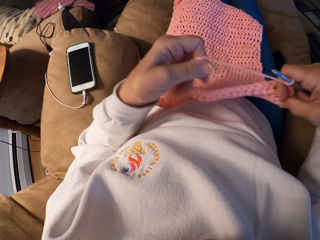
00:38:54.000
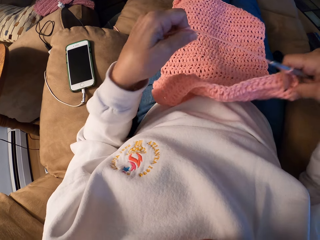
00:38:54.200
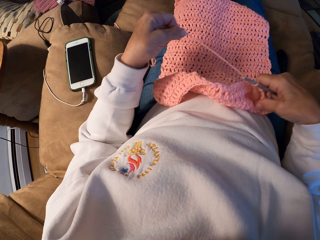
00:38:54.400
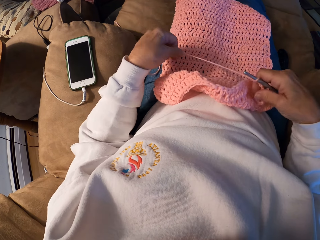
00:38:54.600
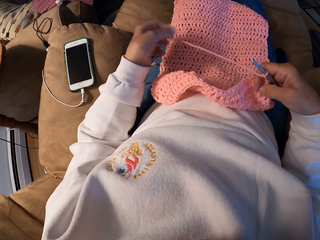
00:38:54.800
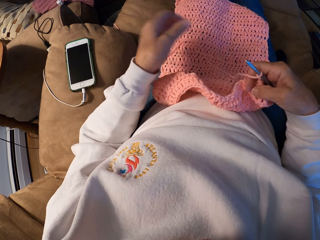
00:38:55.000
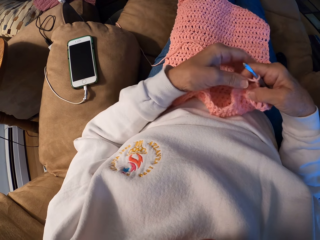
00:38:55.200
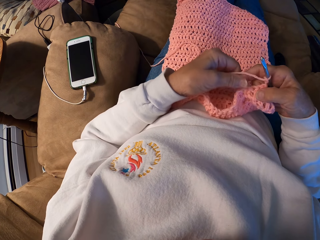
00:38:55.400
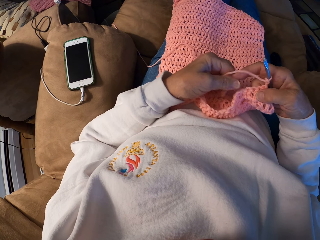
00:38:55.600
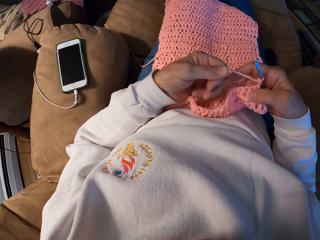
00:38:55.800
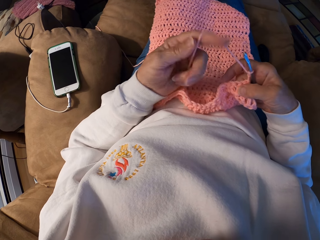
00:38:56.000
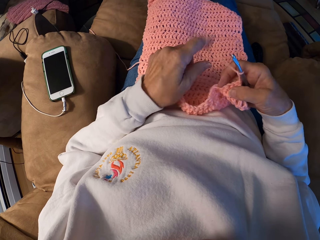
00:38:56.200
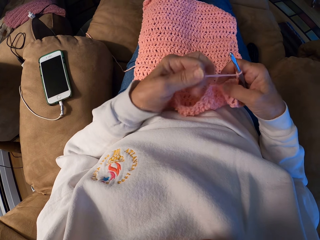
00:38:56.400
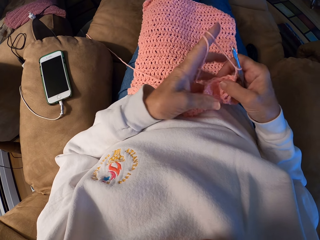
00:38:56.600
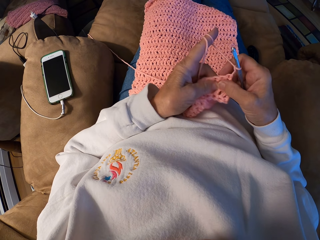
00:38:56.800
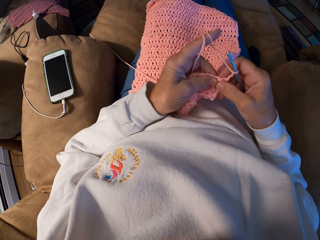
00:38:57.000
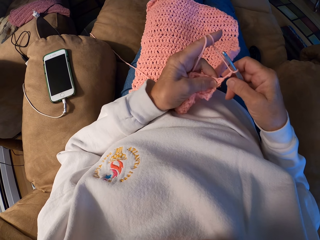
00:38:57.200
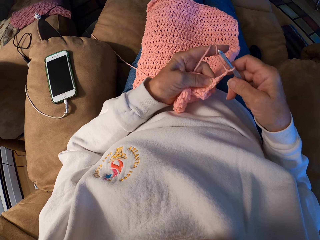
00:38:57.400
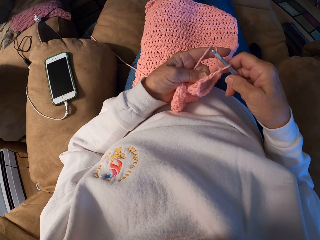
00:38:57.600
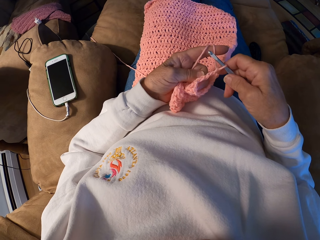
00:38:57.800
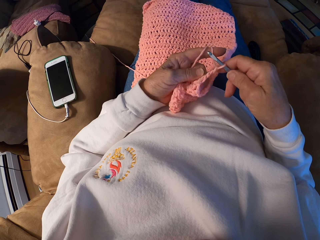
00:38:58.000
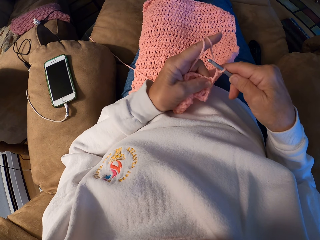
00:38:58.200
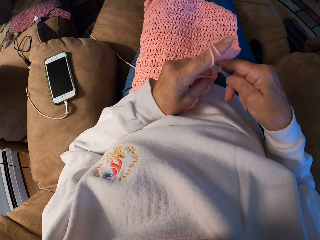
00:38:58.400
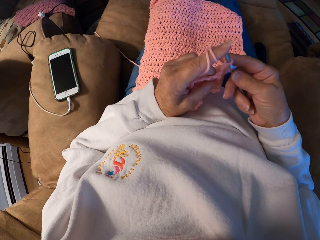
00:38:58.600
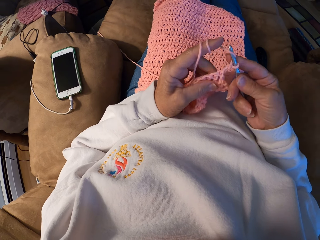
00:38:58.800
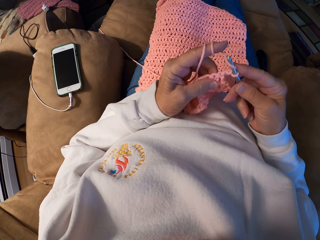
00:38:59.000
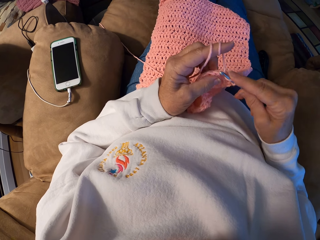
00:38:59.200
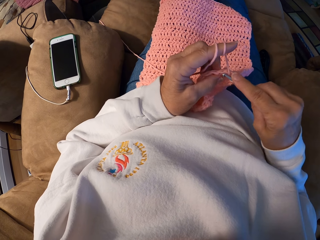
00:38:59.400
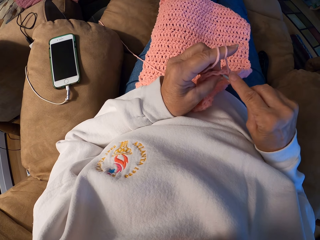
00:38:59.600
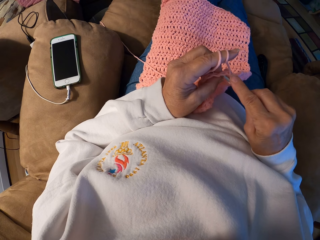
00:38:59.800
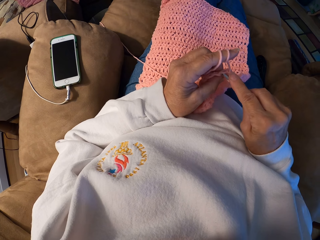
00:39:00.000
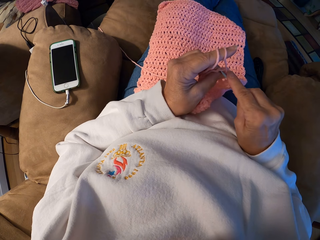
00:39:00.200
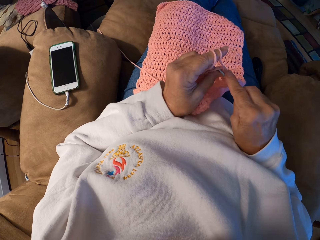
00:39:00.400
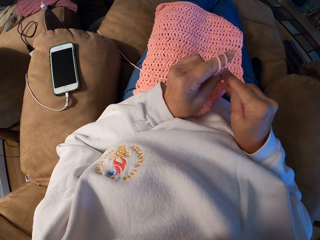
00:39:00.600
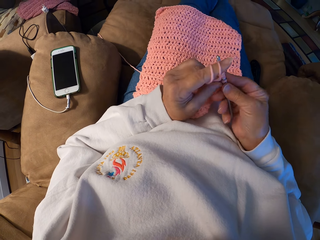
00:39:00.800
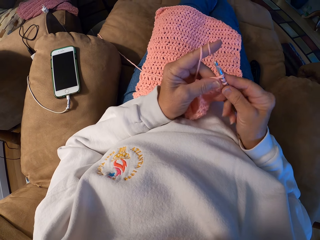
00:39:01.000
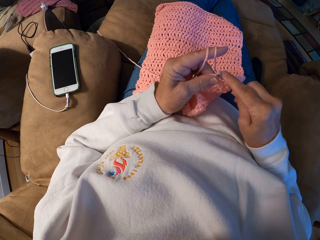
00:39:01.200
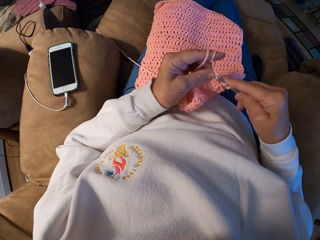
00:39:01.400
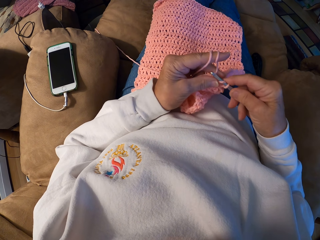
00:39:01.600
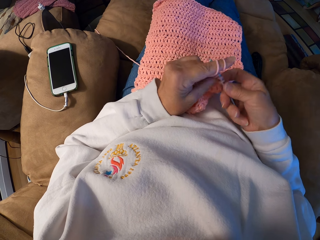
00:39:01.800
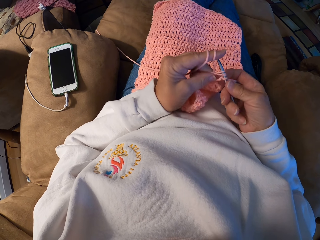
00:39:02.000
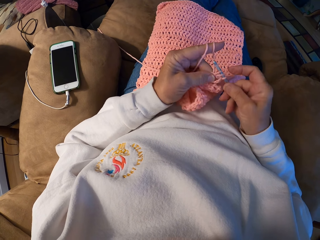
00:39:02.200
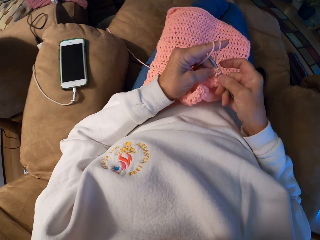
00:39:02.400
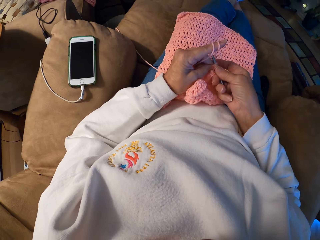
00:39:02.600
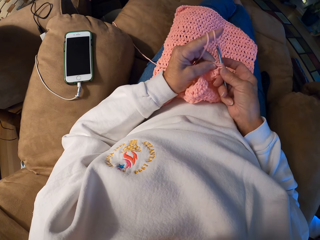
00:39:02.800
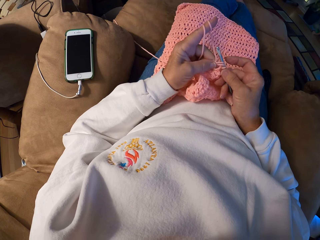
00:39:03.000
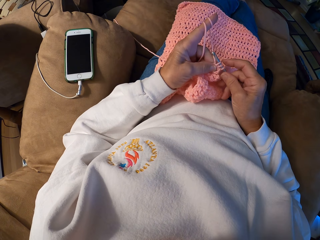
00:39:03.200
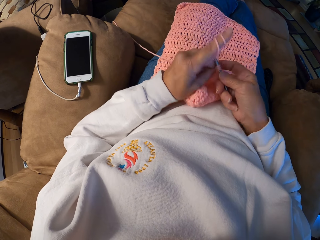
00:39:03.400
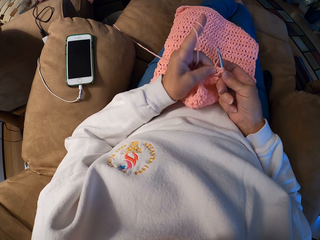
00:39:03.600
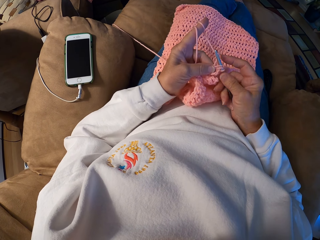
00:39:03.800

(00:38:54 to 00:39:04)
The camera wearer puts the cloth on the lap. She pulls the thread. She winds the yarn with her left index finger. She knits the cloth. She crochets the yarn with the crochet hook.

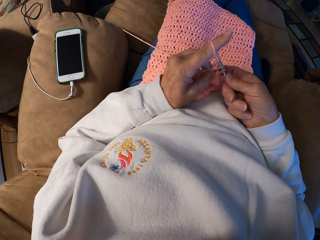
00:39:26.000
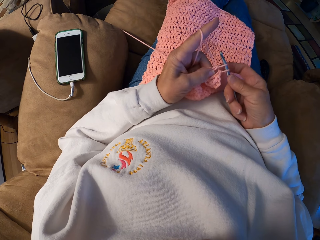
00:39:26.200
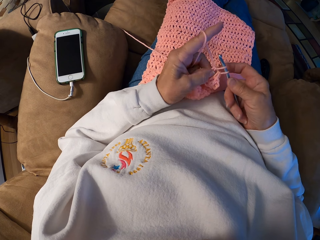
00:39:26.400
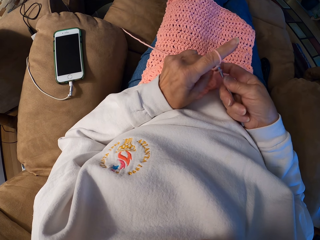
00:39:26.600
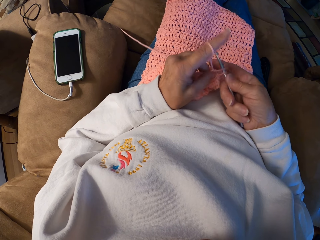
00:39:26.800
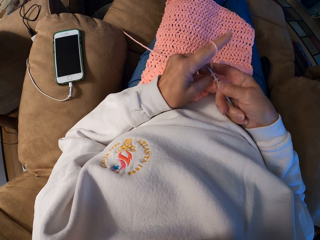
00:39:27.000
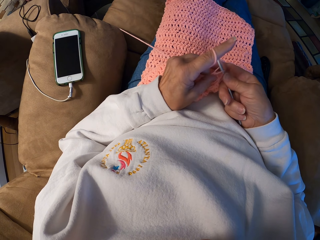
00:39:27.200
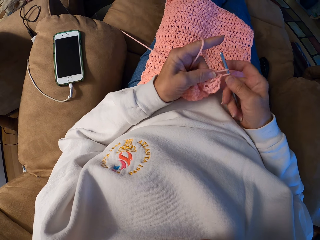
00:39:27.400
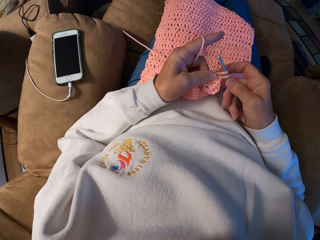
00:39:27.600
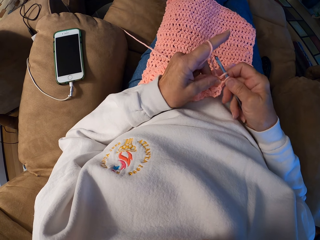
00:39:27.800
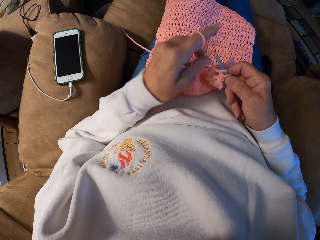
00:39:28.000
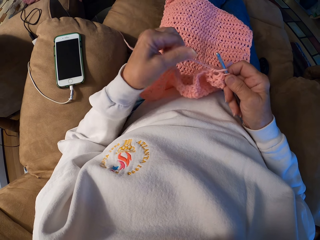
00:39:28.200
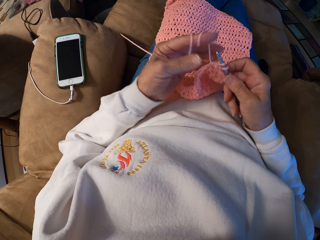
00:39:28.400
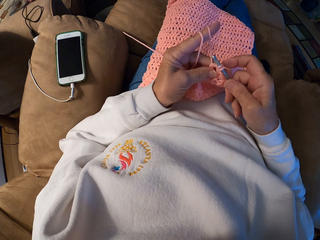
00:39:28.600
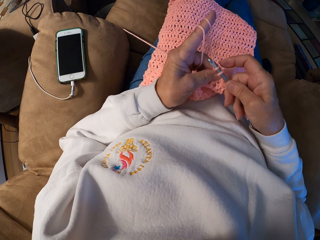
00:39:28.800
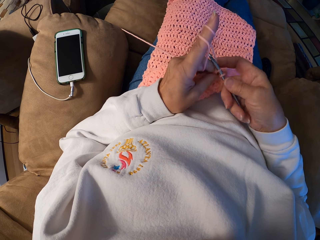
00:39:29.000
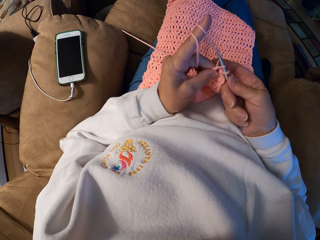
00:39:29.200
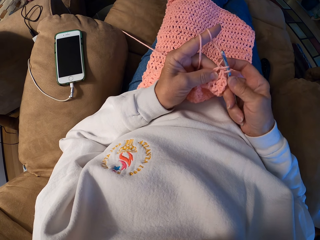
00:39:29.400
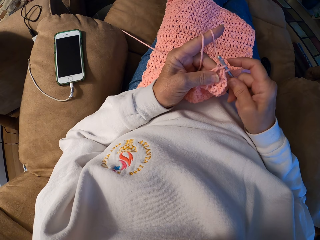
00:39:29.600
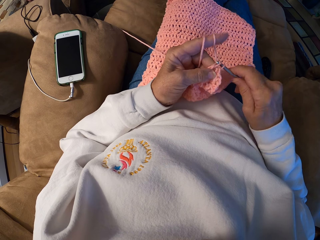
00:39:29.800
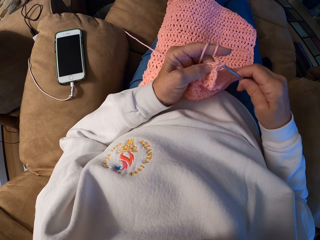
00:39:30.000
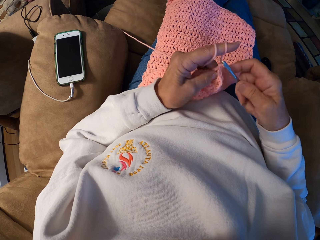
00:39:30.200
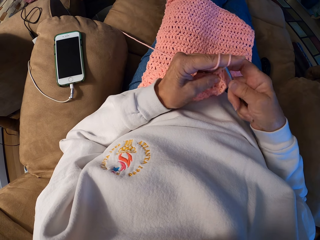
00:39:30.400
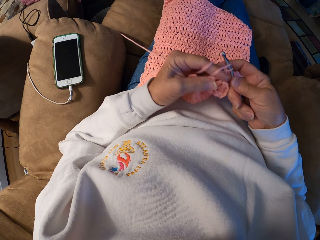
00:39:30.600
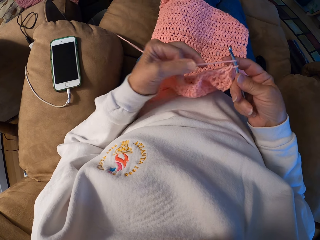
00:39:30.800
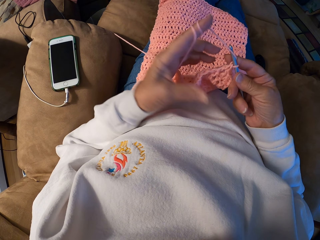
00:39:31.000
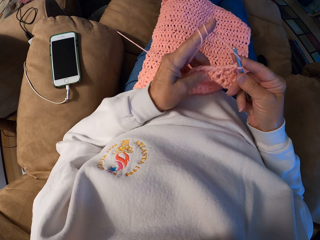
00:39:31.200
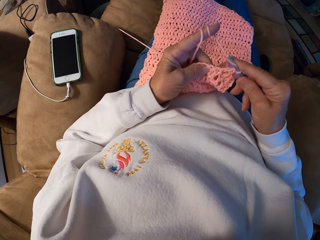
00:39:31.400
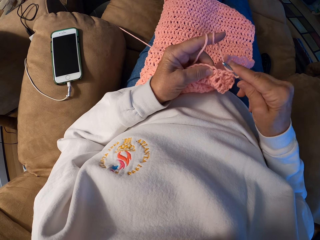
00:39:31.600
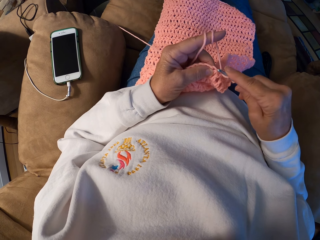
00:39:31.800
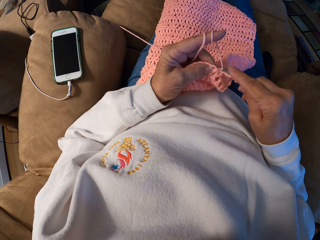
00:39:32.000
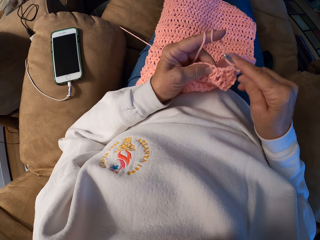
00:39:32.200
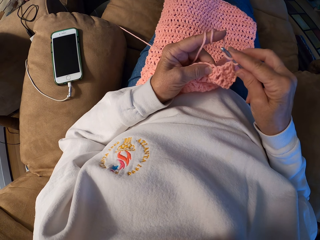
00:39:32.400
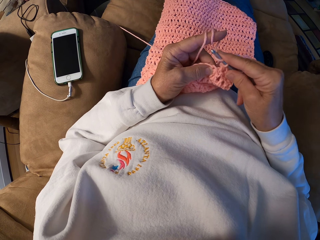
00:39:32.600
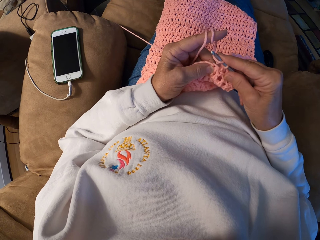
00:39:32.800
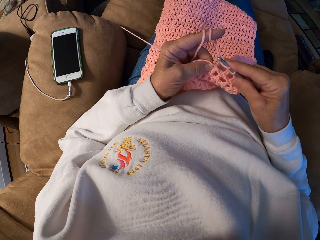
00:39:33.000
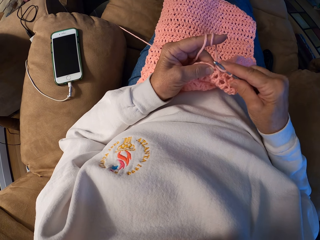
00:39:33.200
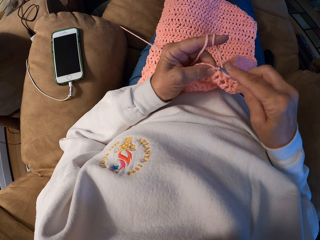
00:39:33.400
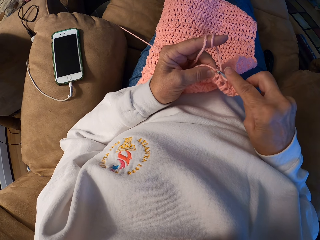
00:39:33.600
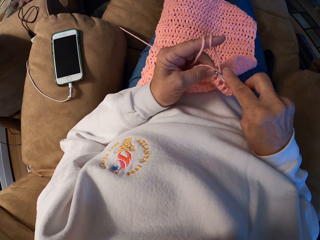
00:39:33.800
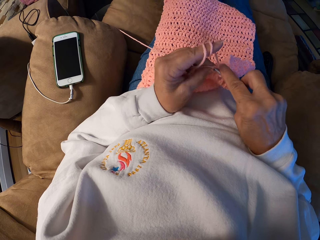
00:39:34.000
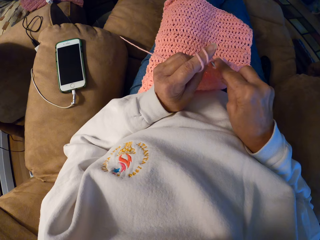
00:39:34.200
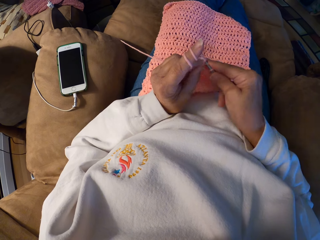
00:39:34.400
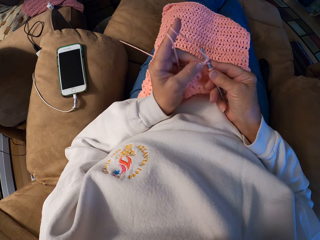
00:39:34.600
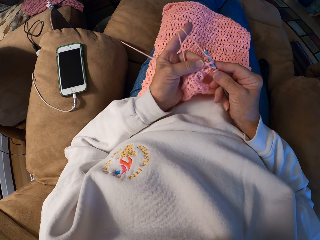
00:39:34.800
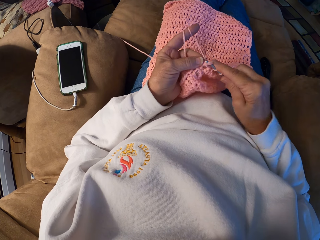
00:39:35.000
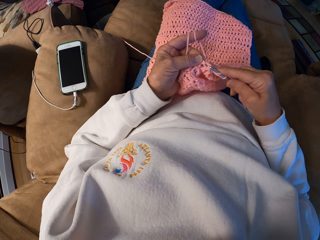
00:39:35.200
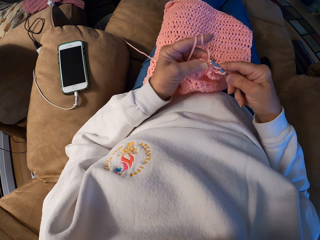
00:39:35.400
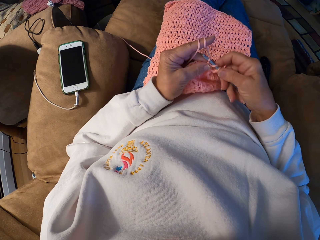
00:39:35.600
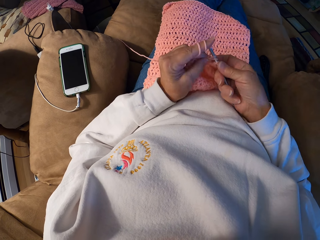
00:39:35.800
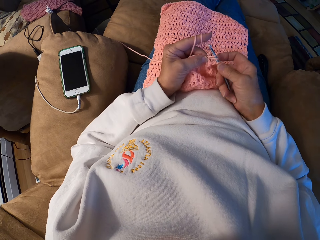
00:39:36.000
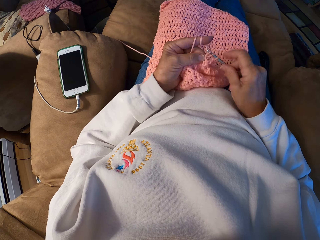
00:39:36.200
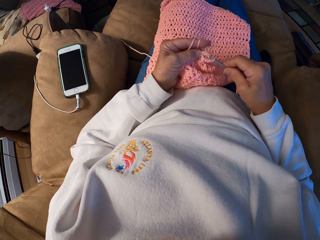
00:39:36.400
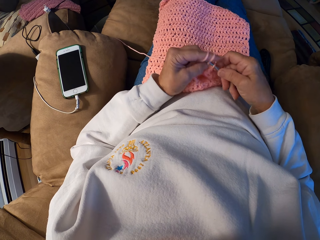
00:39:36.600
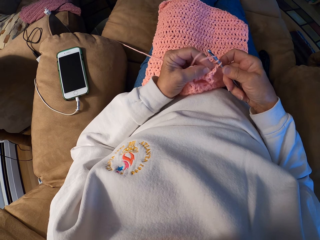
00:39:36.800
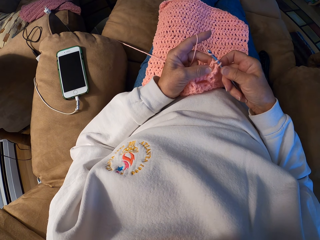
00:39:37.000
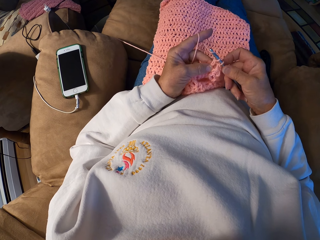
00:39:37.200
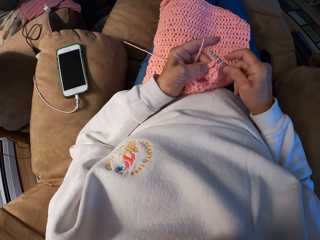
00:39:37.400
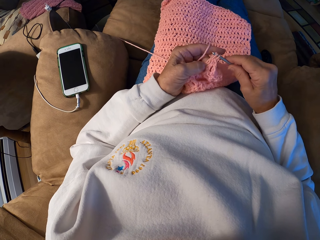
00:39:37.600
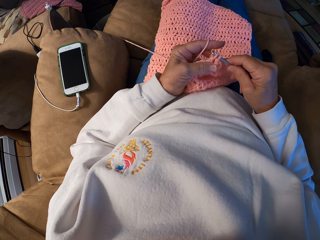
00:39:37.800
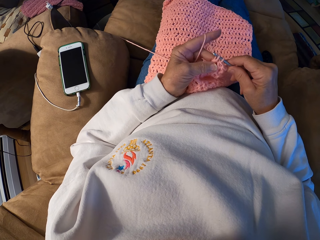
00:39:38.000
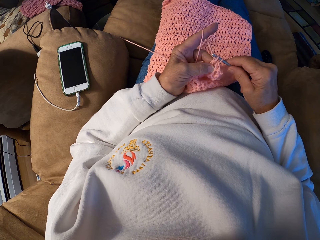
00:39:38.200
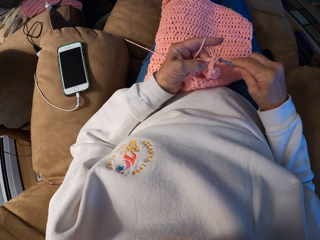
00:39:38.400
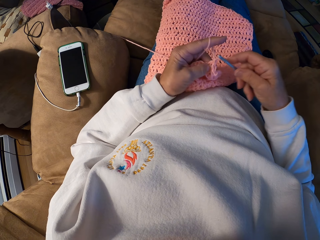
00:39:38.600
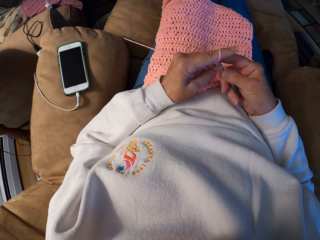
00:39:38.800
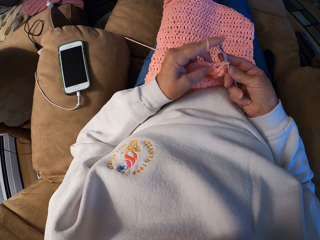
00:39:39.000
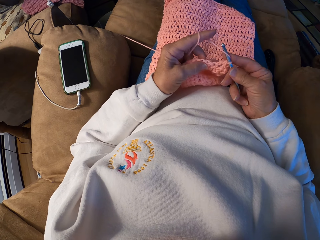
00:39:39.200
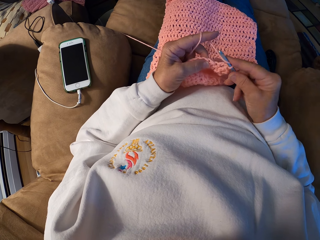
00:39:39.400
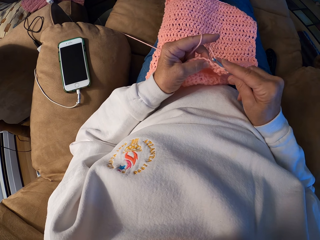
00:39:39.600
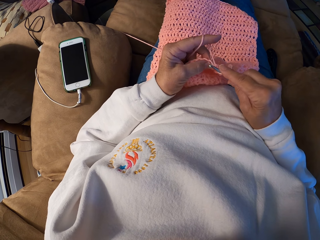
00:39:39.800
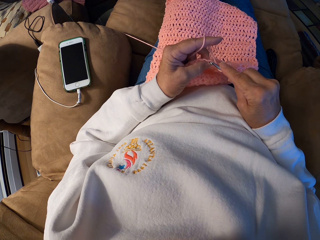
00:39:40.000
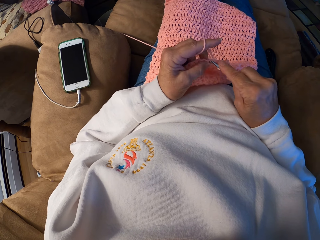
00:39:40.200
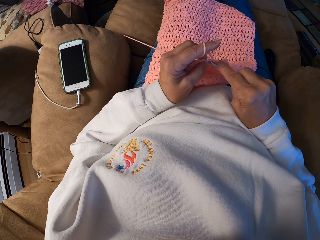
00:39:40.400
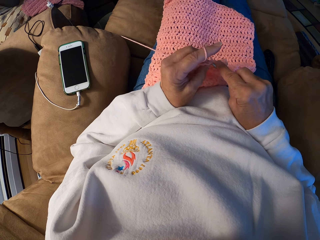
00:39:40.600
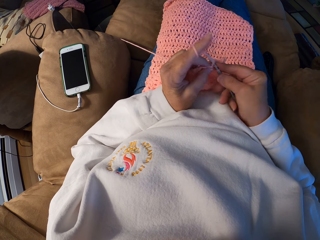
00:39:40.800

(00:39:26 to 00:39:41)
The camera wearer winds the yarn with her left index finger. She crochets the yarn with the crochet hook. She winds the yarn with her left index finger. She crochets the yarn with the crochet hook.
